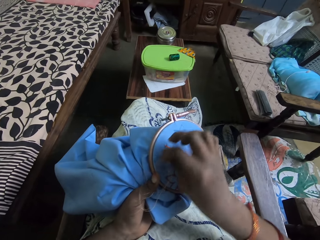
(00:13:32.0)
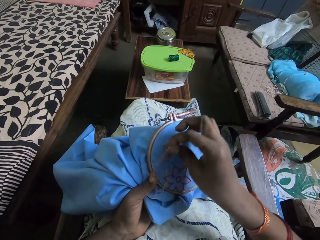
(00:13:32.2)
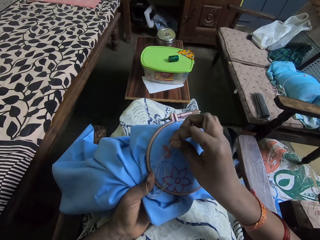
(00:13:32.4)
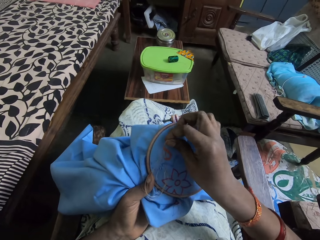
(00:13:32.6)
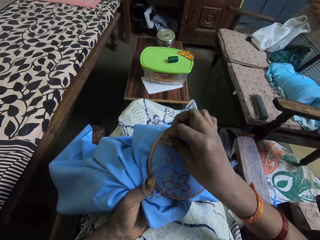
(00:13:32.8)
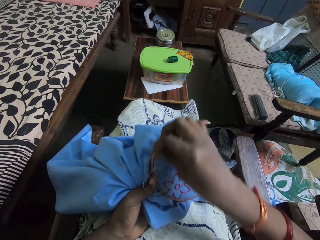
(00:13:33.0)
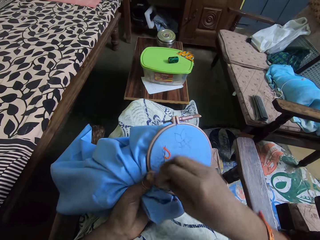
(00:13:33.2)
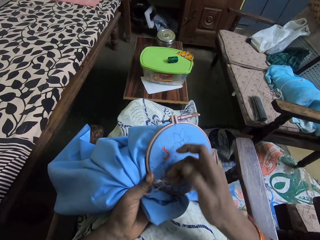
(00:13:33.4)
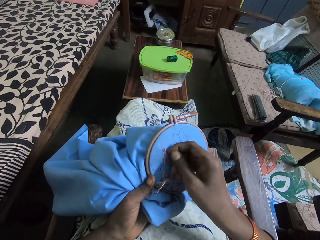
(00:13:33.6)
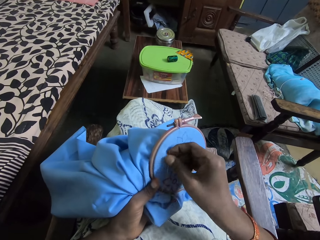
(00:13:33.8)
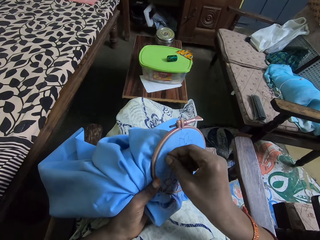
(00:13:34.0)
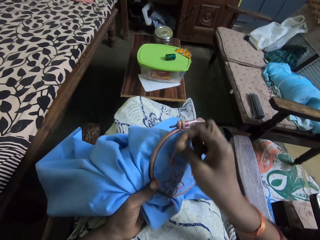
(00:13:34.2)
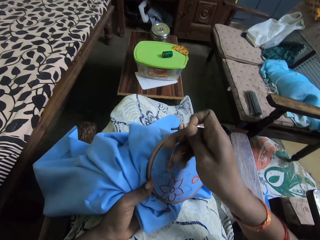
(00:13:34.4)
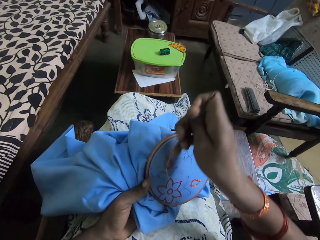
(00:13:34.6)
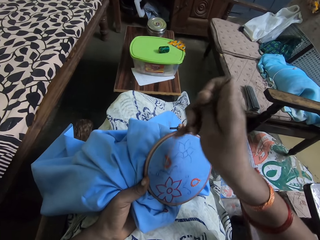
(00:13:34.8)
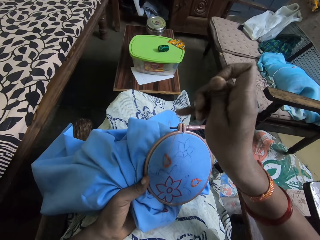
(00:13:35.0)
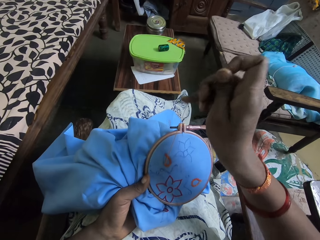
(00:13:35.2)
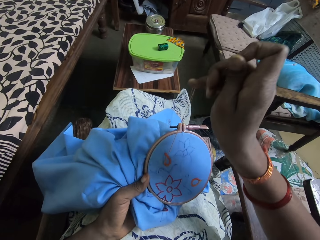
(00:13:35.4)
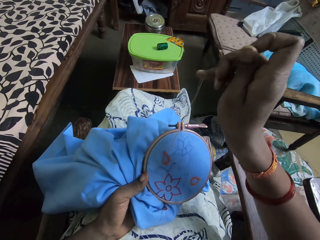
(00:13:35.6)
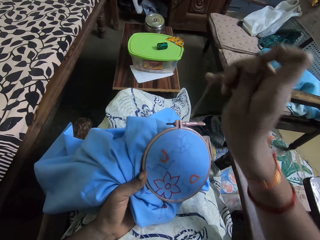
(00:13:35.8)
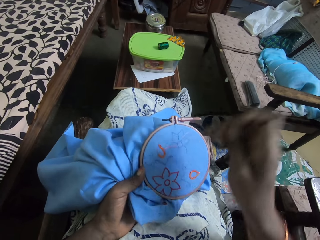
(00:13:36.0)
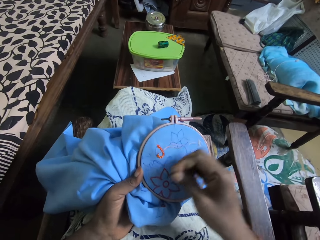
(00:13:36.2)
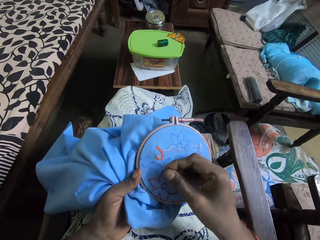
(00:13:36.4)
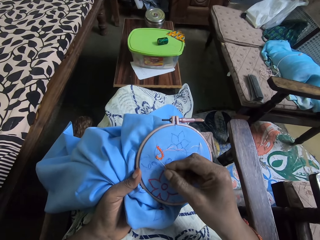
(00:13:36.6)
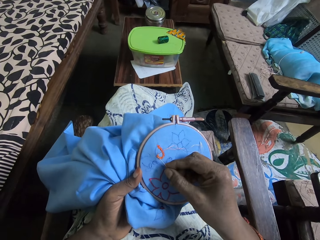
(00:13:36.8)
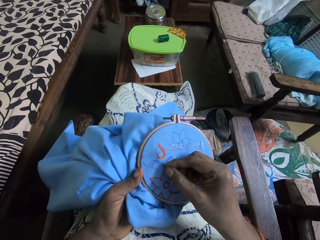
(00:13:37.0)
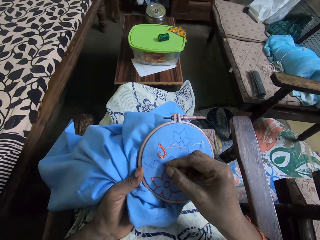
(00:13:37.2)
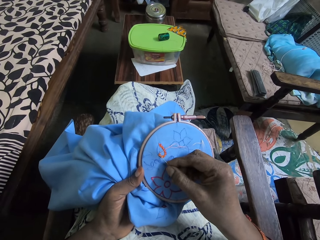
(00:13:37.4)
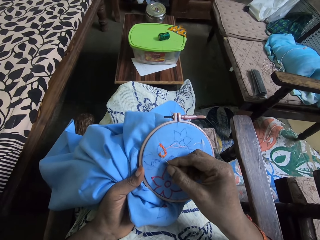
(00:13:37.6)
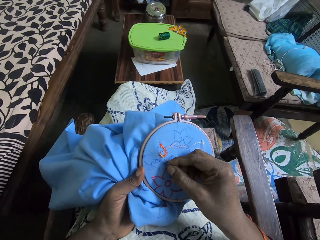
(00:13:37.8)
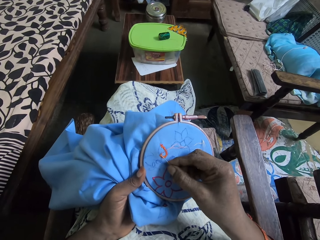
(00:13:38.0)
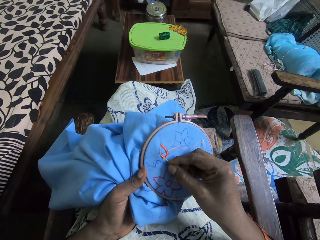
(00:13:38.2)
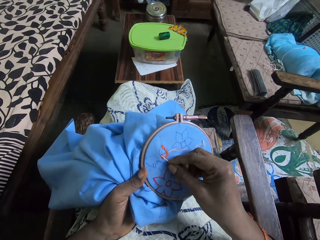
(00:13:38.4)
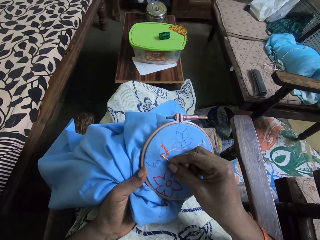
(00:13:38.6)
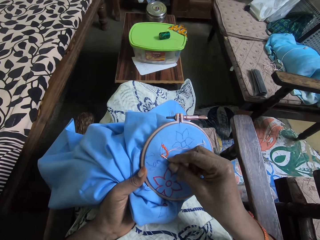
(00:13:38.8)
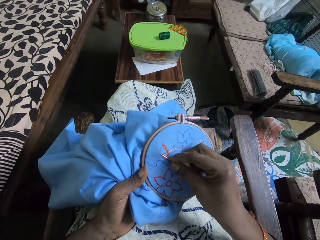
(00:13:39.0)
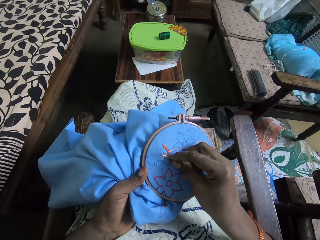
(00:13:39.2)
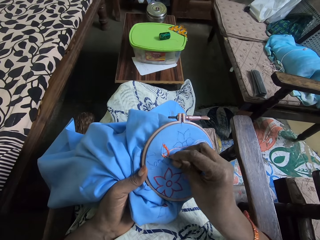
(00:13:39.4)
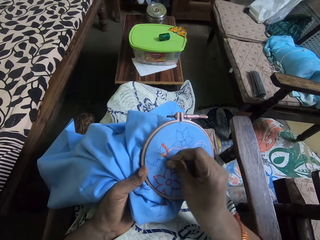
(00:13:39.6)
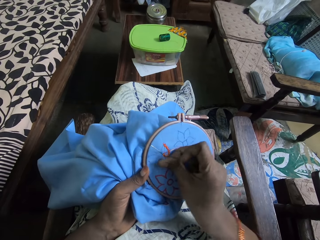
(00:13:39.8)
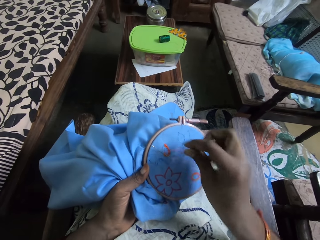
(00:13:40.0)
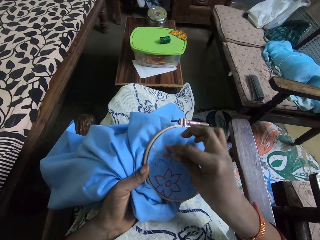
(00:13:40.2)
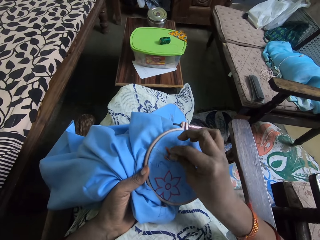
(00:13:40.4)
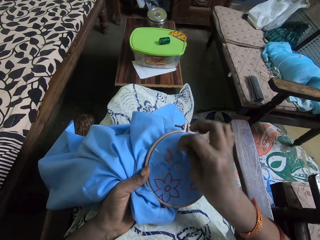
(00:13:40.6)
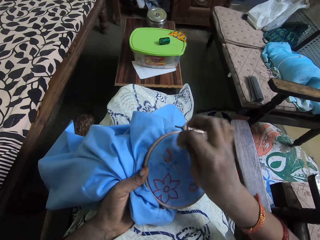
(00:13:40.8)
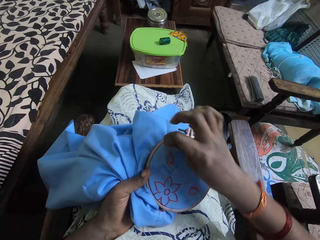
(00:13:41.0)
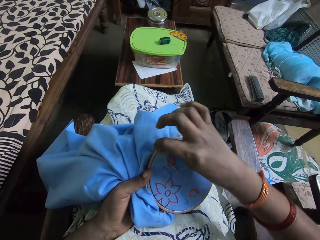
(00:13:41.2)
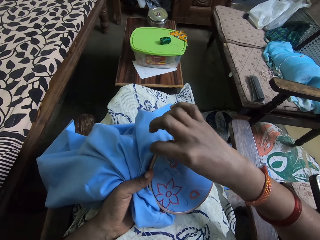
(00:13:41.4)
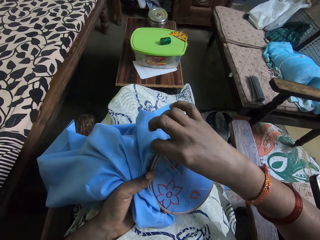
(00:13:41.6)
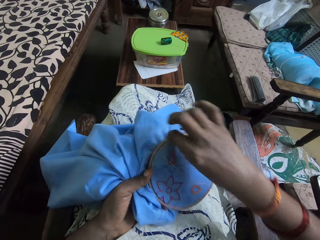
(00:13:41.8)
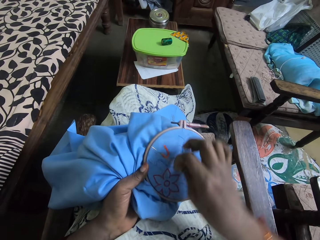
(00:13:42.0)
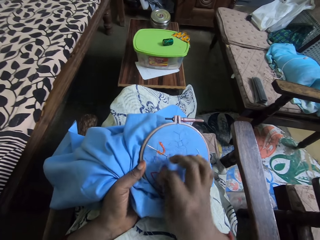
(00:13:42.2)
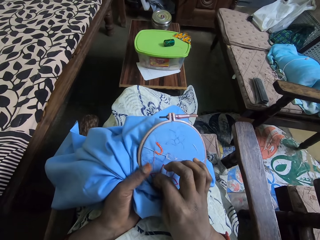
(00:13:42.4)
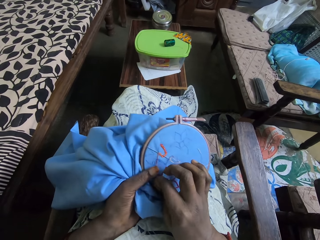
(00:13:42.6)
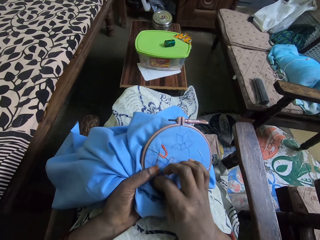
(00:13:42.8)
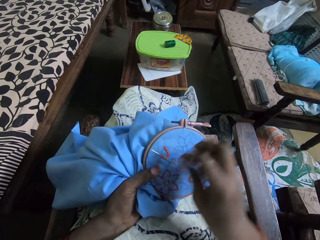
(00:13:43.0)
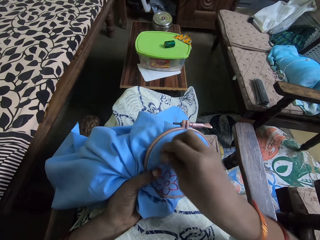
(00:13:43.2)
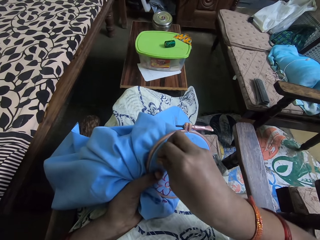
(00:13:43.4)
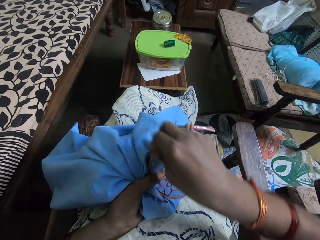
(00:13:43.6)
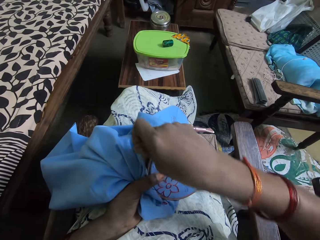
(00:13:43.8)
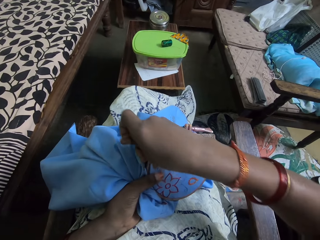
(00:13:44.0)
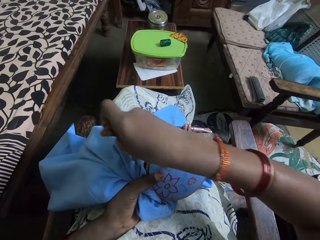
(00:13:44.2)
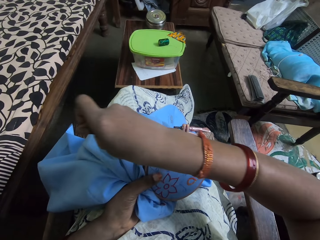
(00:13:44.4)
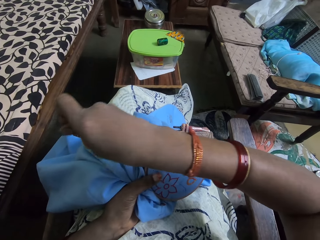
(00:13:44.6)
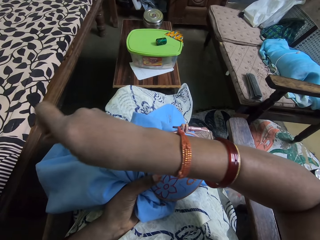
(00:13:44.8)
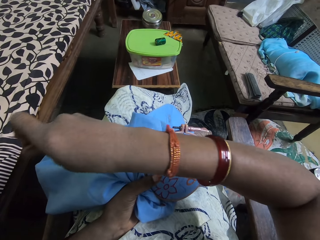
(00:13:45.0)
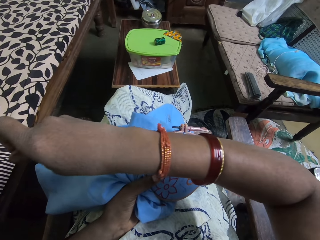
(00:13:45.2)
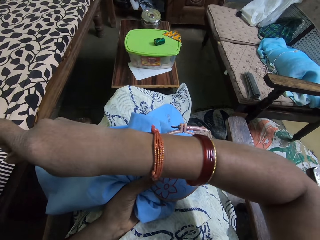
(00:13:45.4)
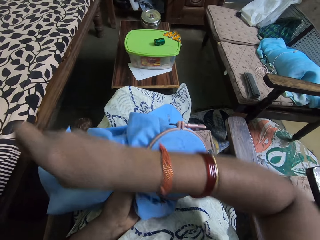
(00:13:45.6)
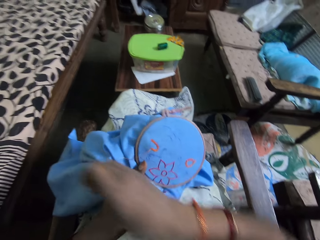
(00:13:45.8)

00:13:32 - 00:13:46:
The camera wearer coils the thread into the sewing needle. They pull the thread up. They lower the sewing needle to the clothing. They put the needle into the clothing. They coil the thread into the sewing needle. They pull the thread up.

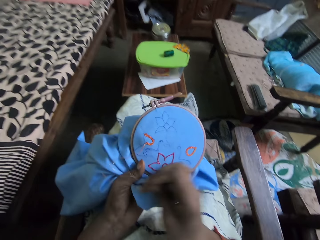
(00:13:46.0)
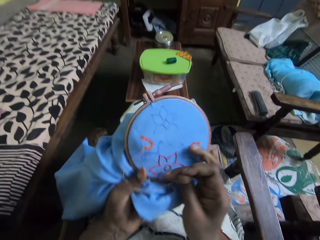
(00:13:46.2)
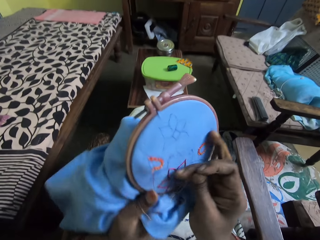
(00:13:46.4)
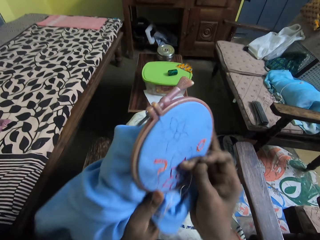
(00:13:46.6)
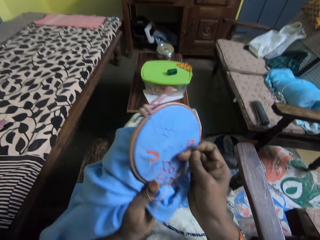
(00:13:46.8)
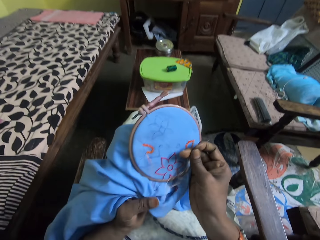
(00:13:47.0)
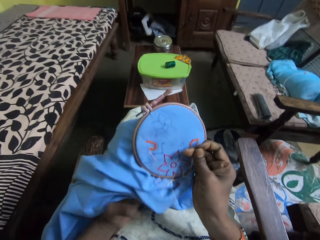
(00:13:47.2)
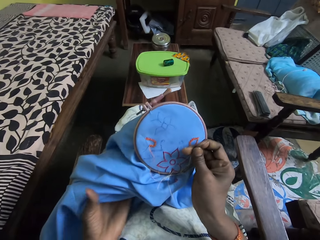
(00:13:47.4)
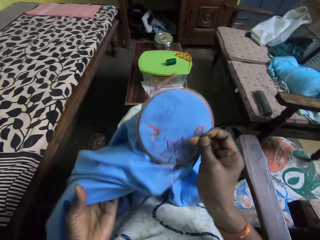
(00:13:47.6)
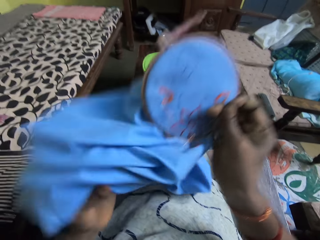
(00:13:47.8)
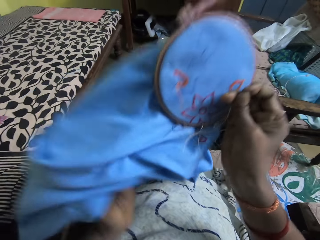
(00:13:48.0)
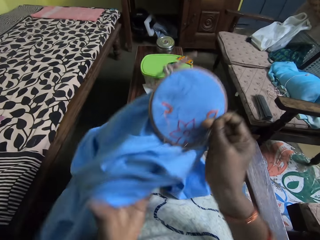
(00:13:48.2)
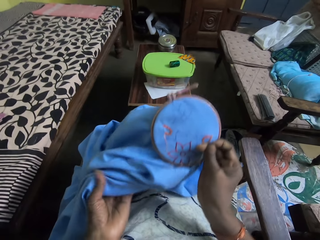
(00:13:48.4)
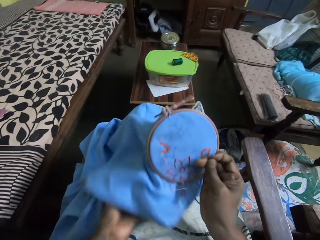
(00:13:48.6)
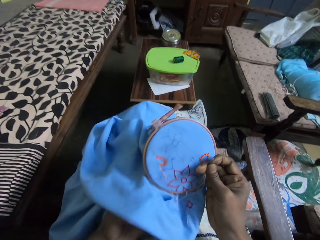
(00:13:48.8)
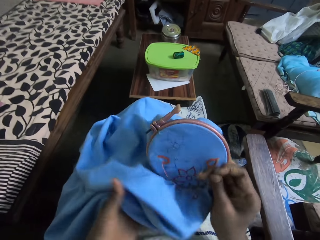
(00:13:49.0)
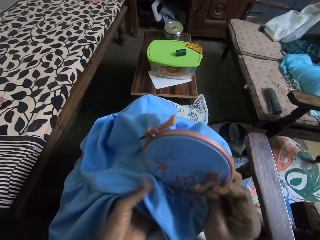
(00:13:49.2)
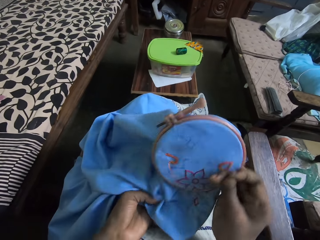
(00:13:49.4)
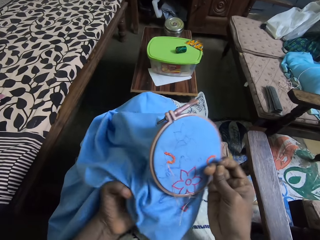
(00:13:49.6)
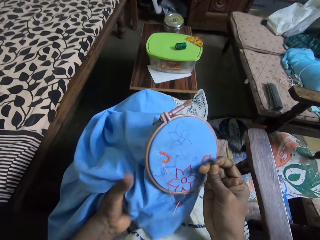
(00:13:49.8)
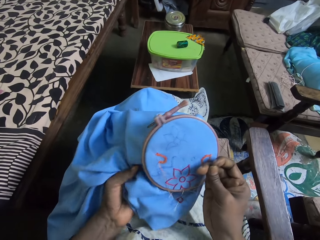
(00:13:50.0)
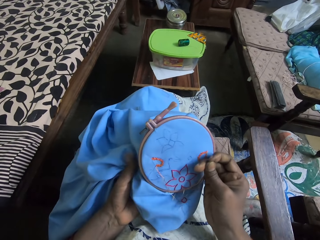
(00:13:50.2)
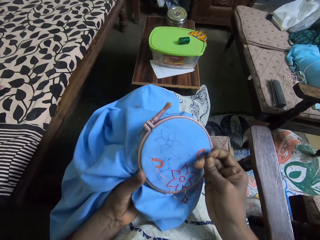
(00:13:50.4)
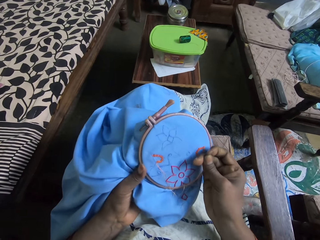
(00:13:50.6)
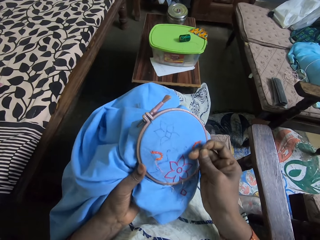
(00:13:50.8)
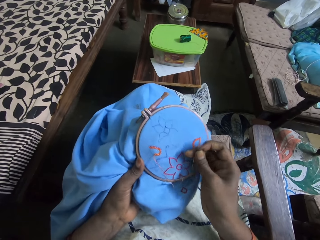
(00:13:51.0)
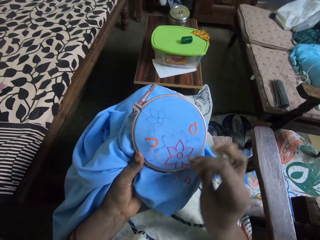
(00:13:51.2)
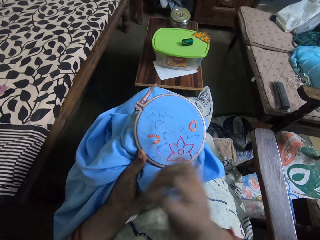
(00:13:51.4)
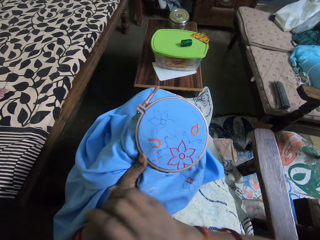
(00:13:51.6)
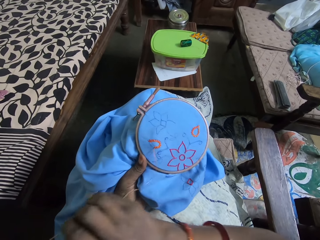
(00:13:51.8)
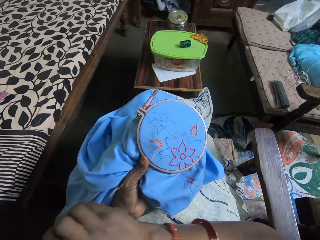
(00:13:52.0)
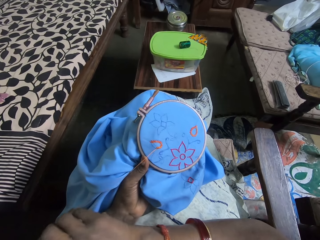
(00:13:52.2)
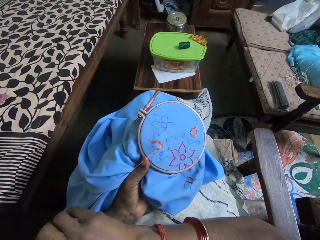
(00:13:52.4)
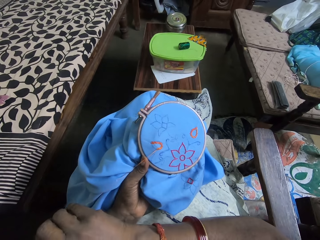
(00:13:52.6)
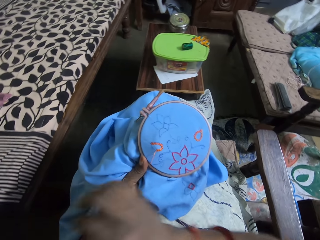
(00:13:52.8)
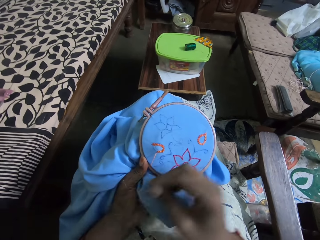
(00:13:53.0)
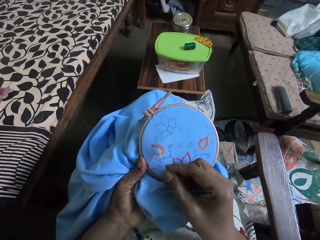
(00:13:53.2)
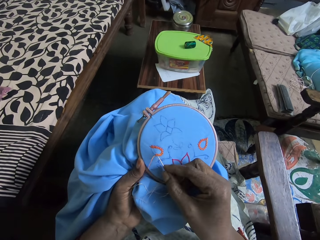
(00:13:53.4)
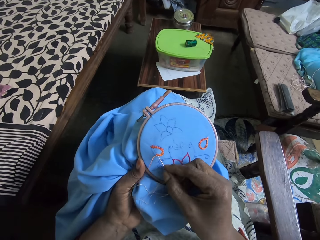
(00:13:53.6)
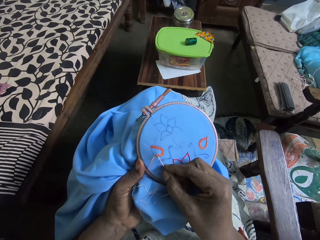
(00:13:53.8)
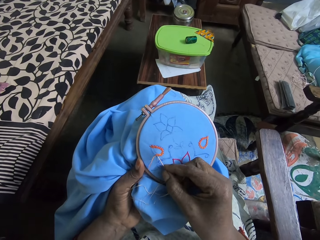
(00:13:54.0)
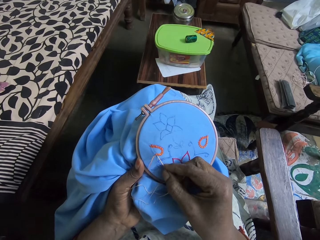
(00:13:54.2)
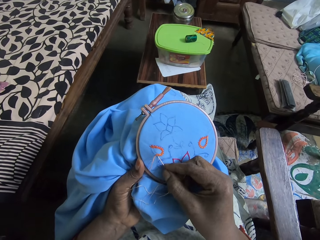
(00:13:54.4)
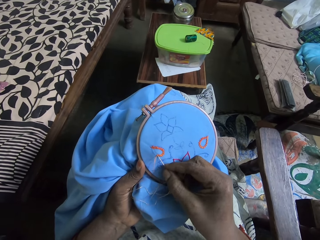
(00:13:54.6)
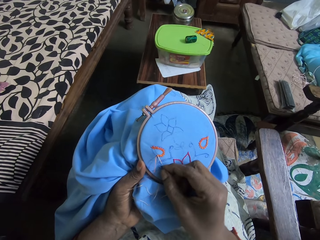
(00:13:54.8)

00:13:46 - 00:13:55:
The camera wearer passes the embroidery hoop from her left hand to her right hand. She adjusts the fabric with her left hand. She passes the embroidery hoop from her right hand to her left hand. She adjusts the thread. She embroiders on the fabric with the threaded needle in her right hand.
